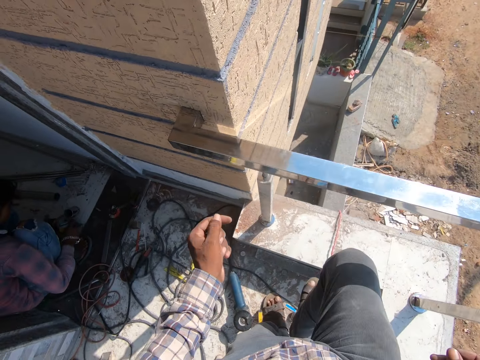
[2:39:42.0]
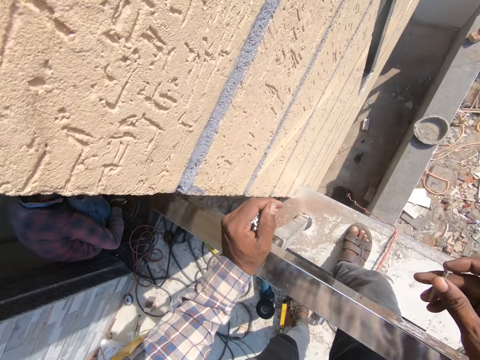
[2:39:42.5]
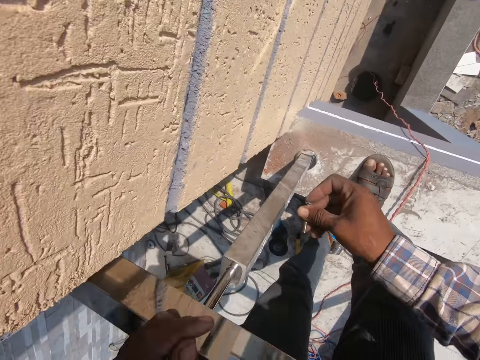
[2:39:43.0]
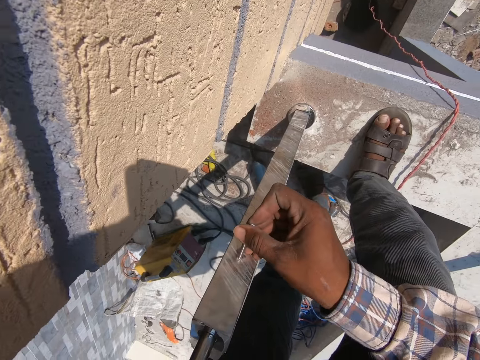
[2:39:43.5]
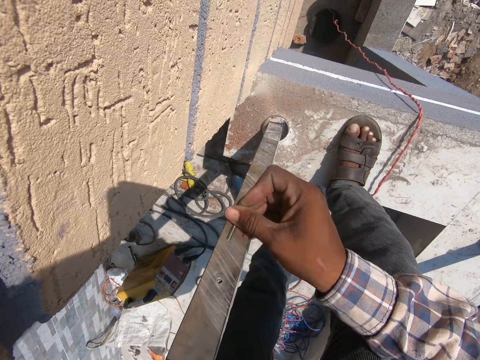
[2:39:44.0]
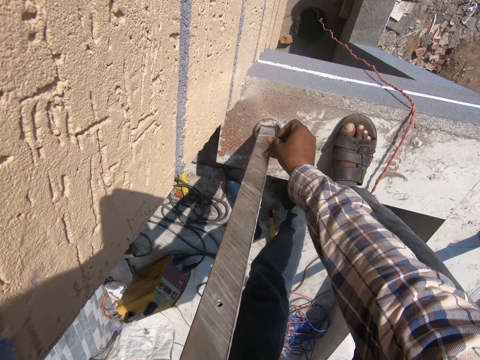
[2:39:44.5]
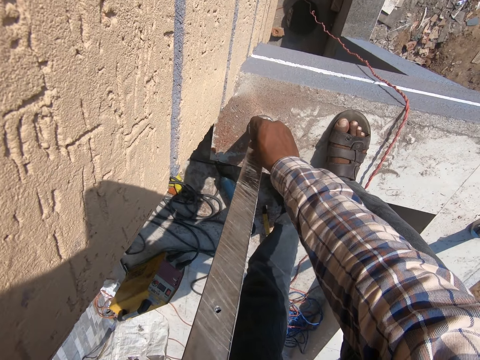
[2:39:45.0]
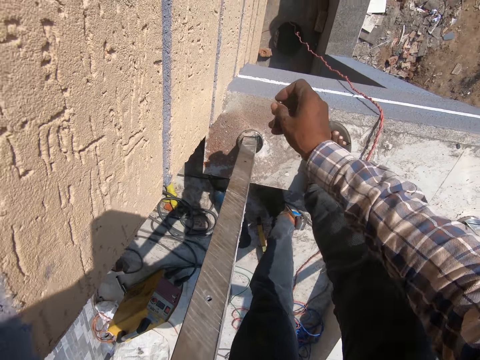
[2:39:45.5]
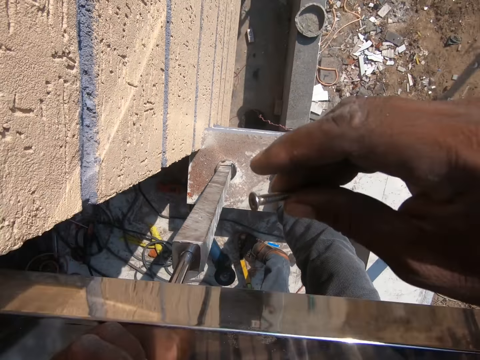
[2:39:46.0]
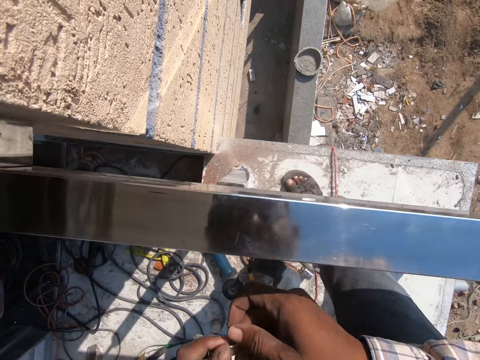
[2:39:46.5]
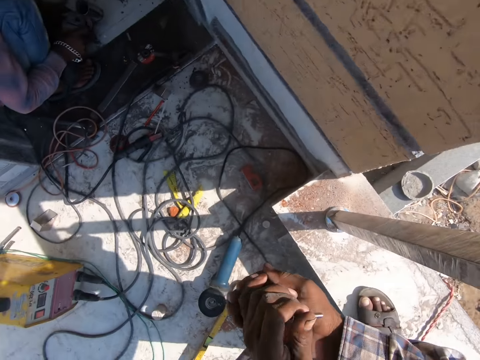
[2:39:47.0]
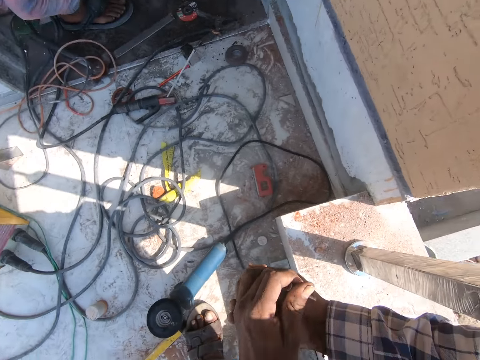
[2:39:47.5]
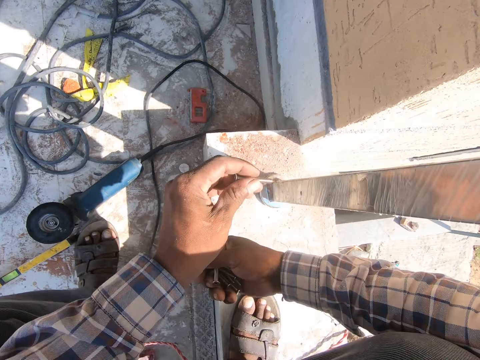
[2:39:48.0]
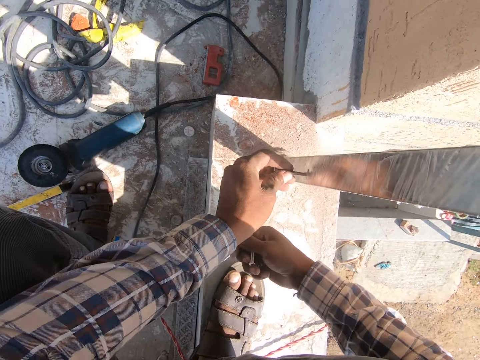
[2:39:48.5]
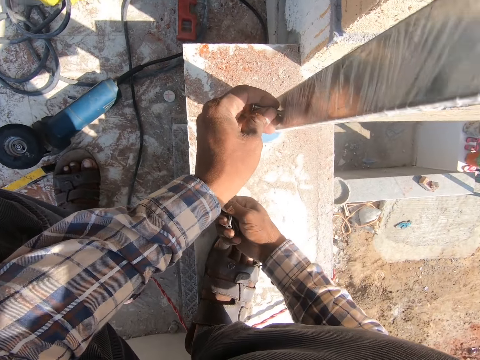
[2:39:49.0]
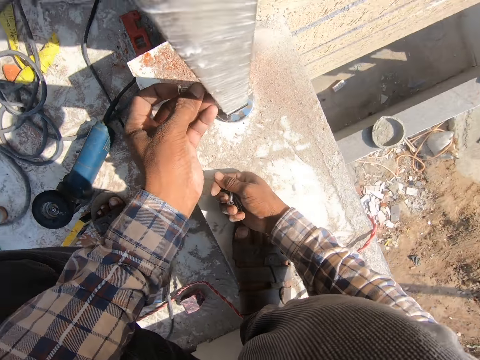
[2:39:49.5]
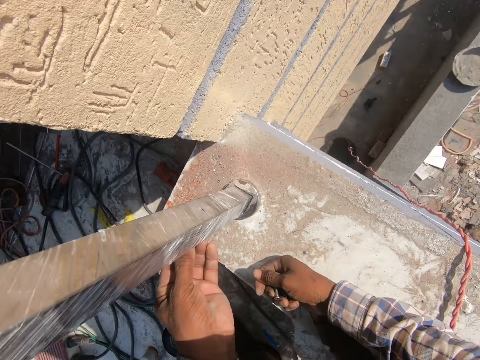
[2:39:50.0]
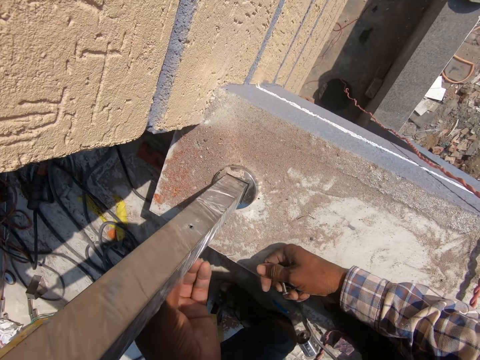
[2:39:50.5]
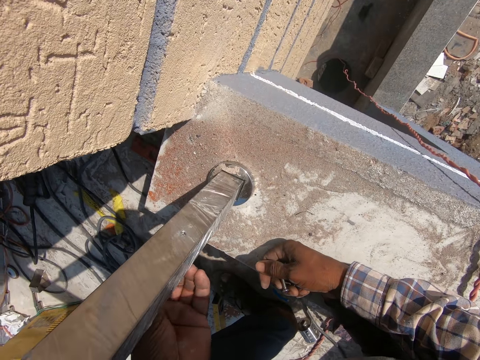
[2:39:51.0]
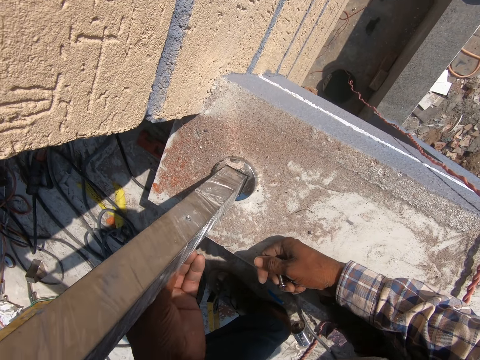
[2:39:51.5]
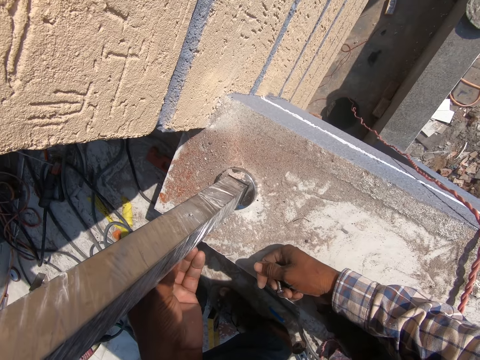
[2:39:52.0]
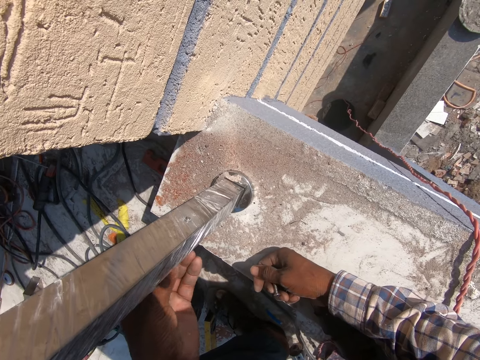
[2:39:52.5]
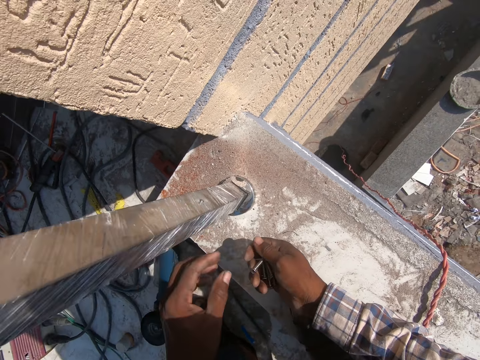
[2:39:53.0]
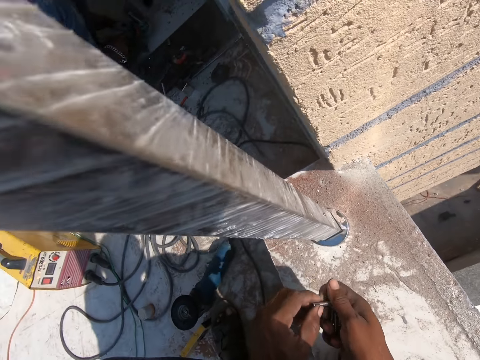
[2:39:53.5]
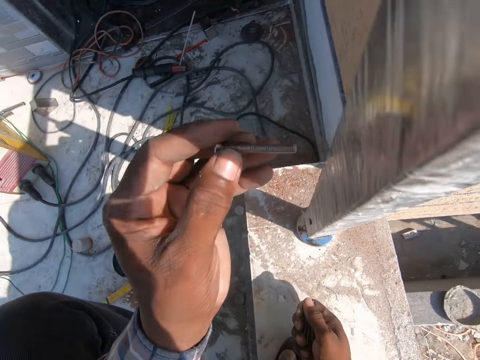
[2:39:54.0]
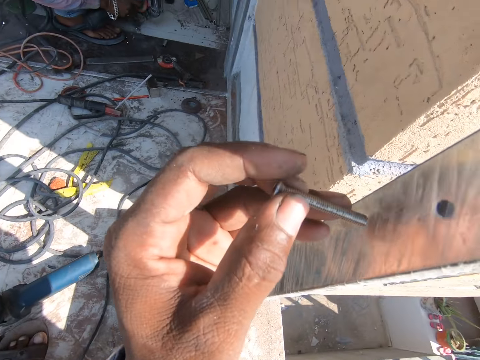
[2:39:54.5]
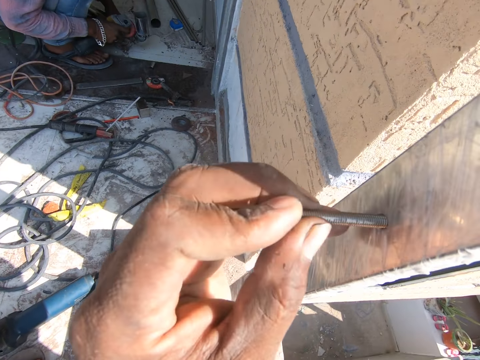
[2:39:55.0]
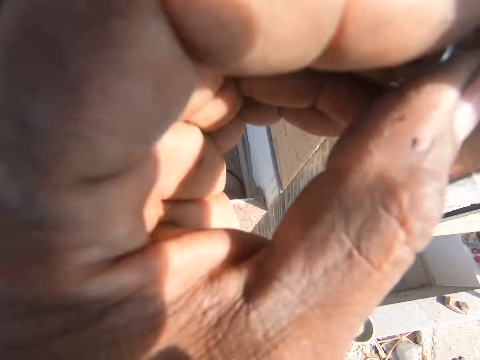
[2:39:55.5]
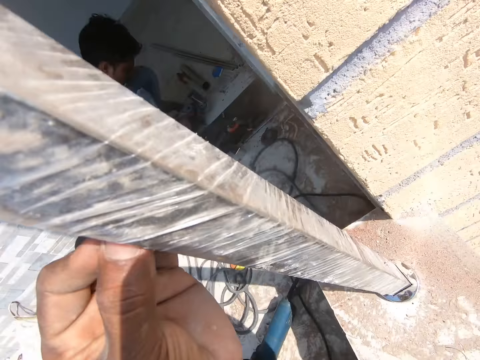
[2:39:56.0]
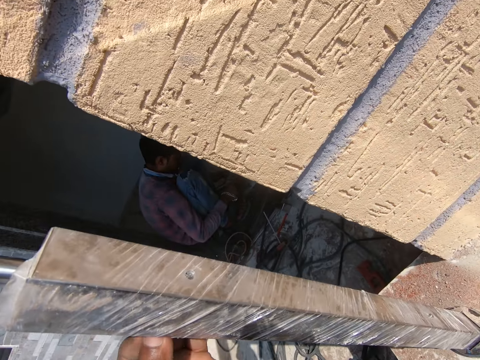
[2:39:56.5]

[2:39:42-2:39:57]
The camera wearer holds the gypsum perimeter. They open the gypsum perimeter nylon with a screw. They prick the bolt inside a hole in the metal rail. They pour the screws to the right hand. They bend down. They fix the bolts inside the holes in the metal rails.

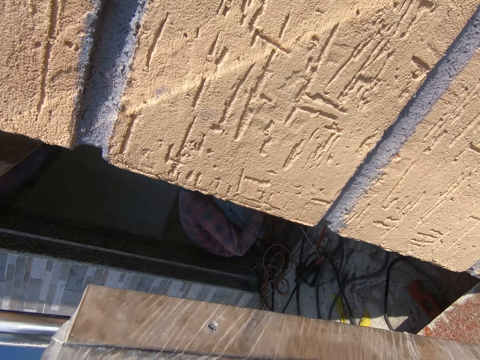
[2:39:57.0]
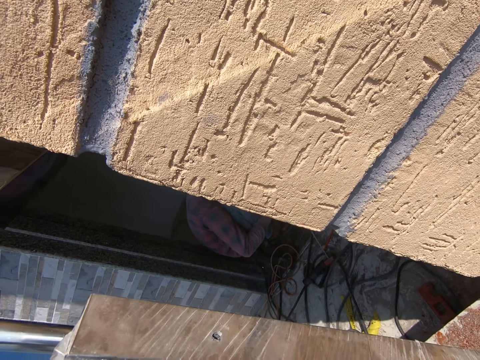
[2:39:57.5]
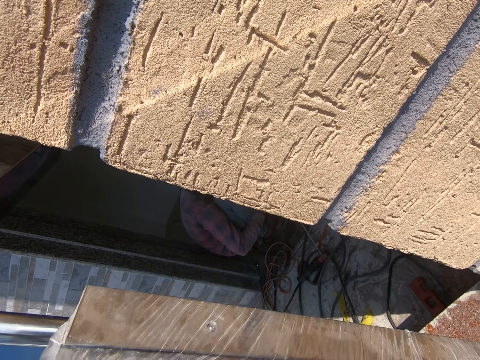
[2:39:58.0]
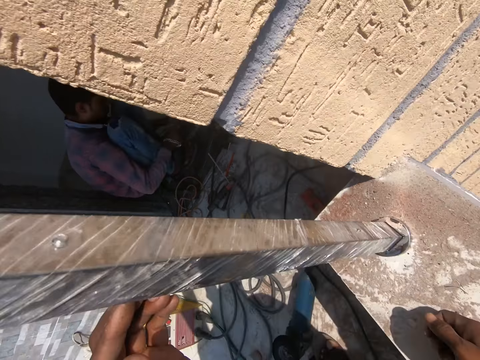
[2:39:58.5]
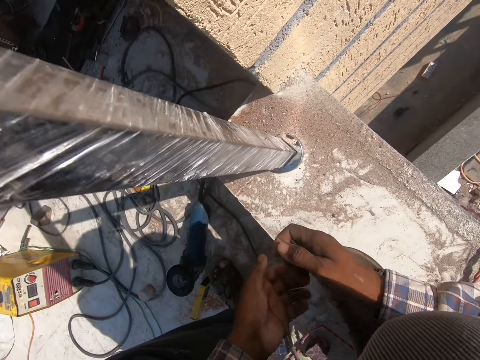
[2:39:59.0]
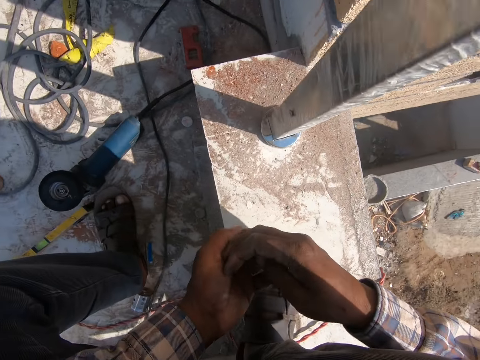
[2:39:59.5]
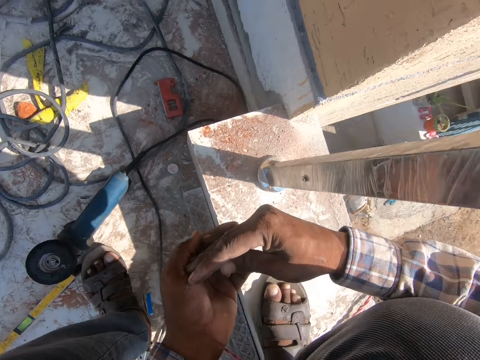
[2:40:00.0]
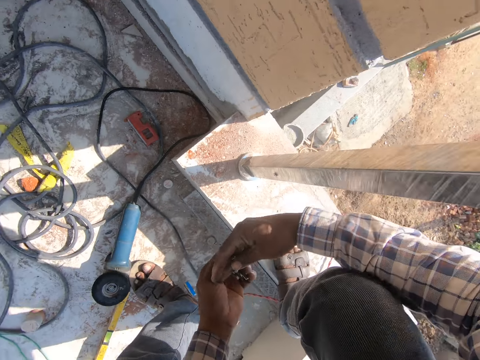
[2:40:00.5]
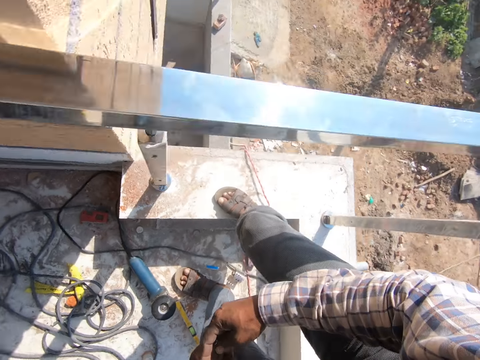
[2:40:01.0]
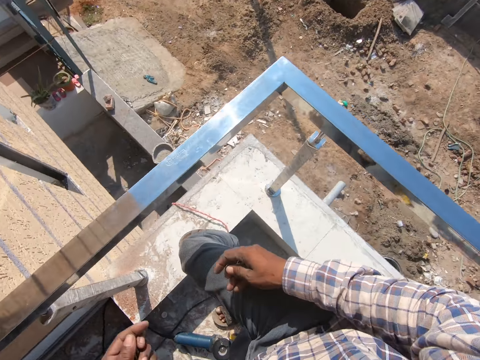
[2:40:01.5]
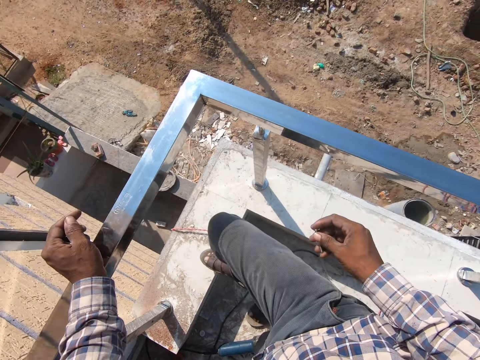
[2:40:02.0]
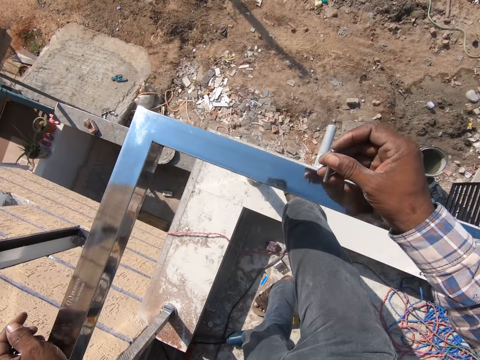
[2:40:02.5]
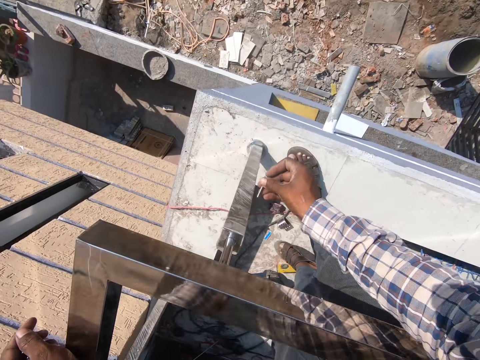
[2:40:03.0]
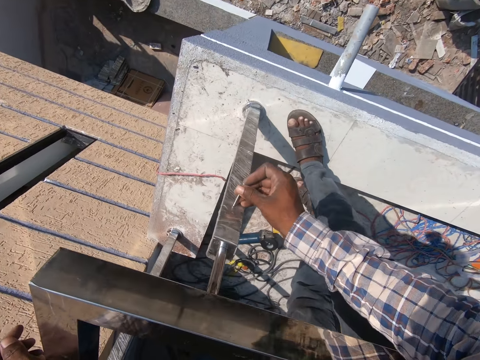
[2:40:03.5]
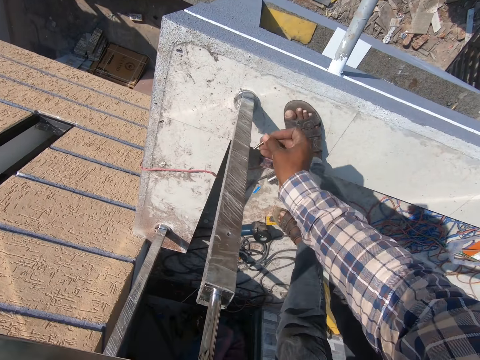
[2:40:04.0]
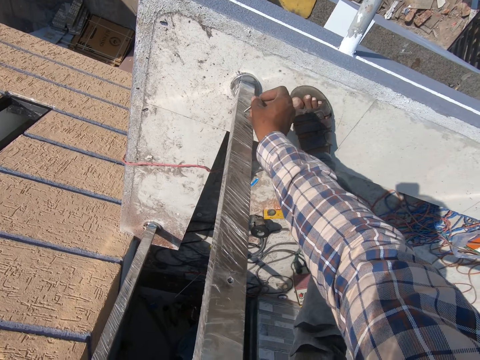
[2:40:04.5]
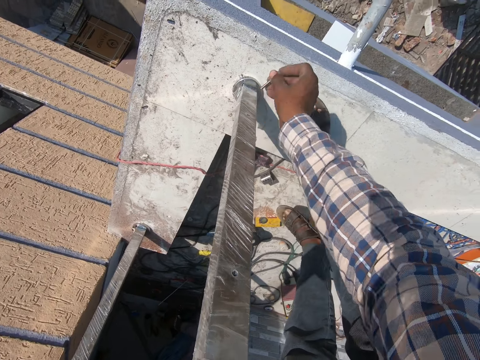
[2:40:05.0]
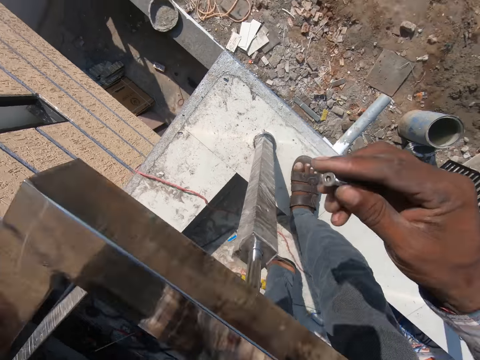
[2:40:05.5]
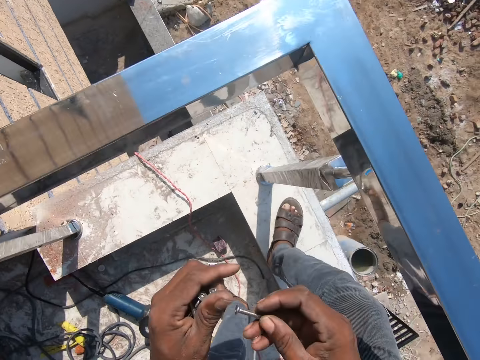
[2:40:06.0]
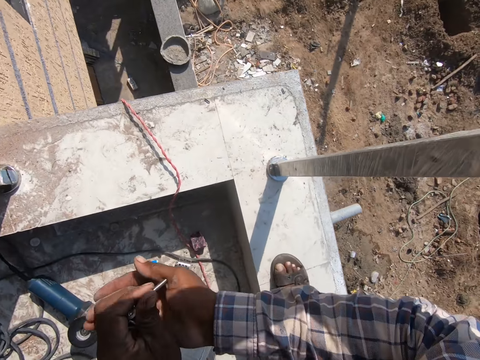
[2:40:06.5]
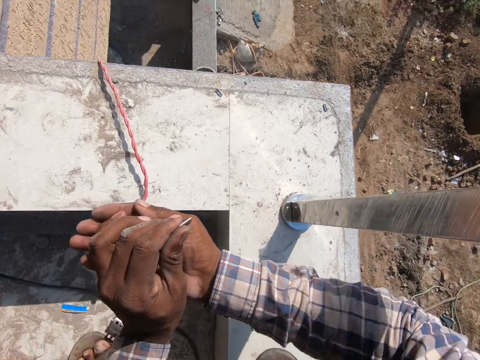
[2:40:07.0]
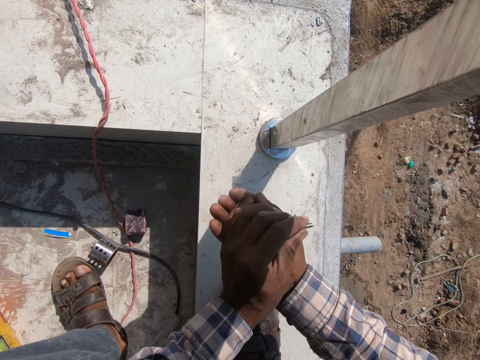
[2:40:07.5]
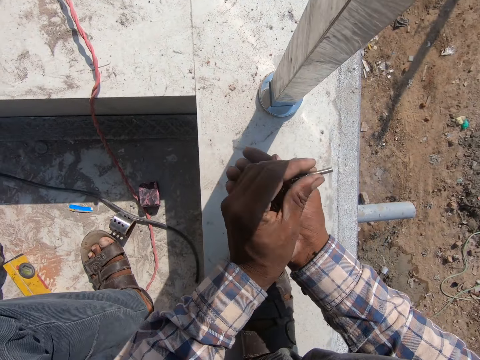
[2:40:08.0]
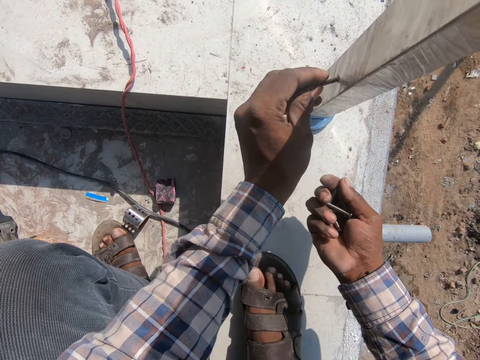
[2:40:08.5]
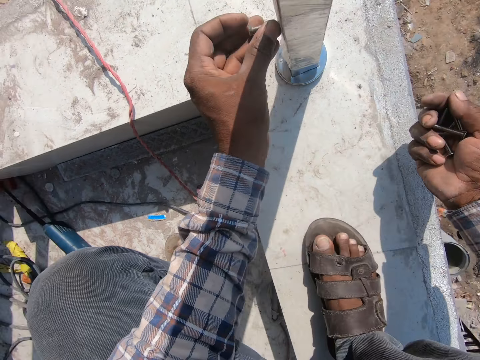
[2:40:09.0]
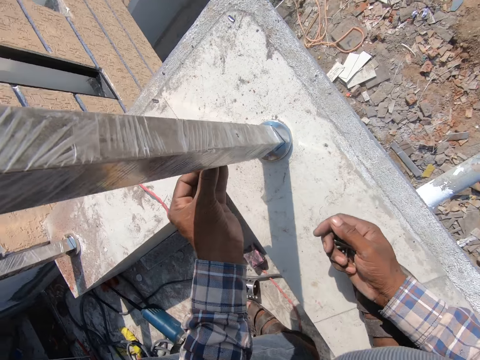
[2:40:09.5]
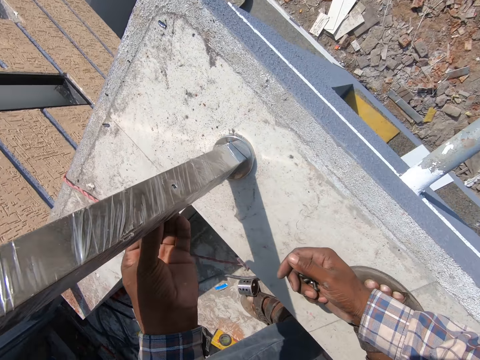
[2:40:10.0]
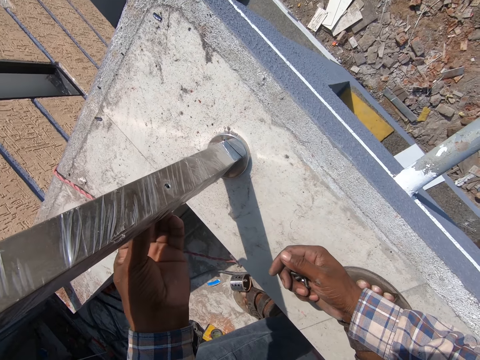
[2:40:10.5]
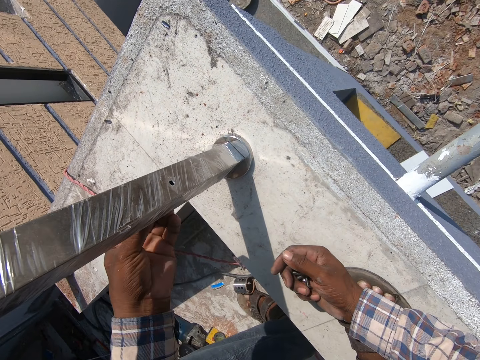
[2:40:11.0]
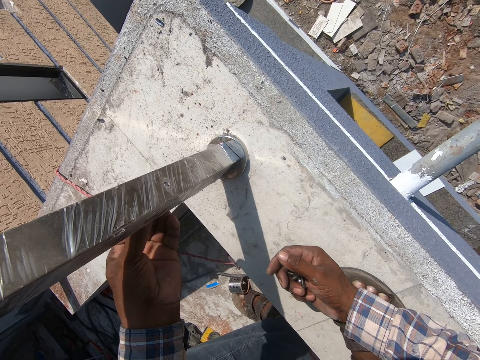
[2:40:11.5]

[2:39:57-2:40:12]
The camera wearer pours the screws to the left hand. They hold the gypsum perimeter. They open the gypsum perimeter nylon with a screw. They prick the bolt inside a hole in the metal rail. They pour the screws to the right hand. They fix the bolts inside the holes in the metal rails.
